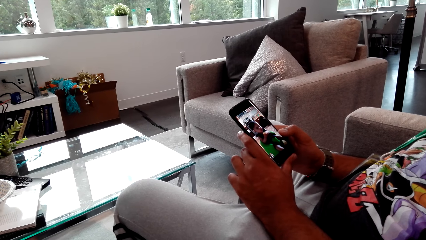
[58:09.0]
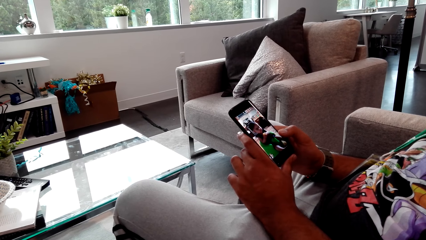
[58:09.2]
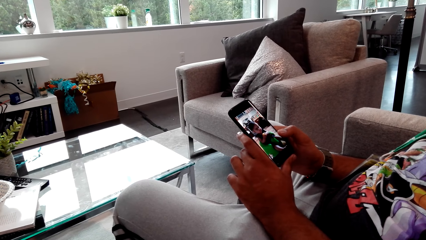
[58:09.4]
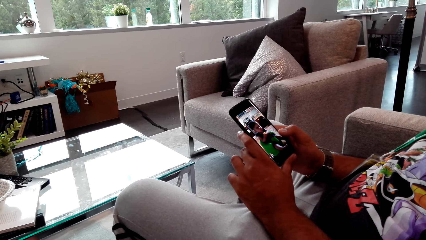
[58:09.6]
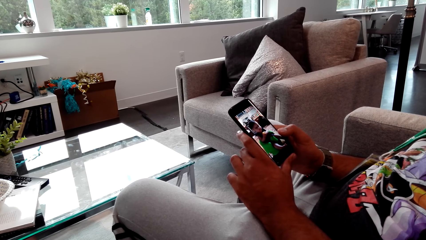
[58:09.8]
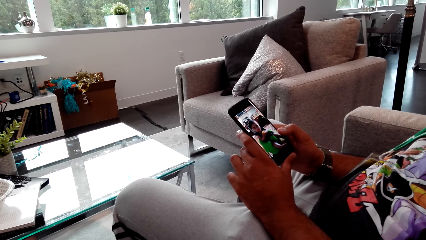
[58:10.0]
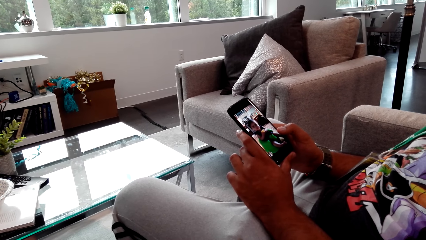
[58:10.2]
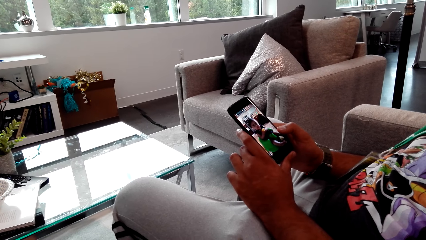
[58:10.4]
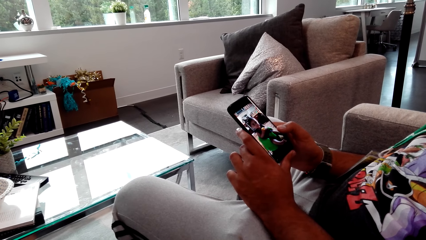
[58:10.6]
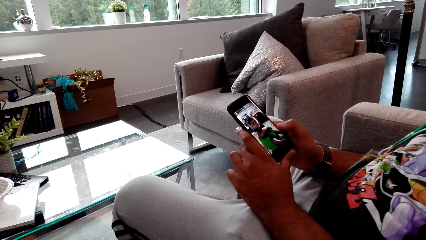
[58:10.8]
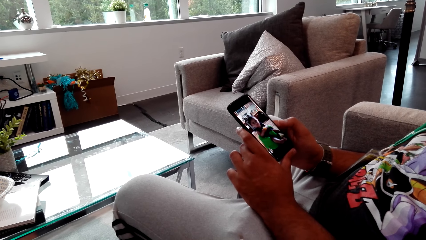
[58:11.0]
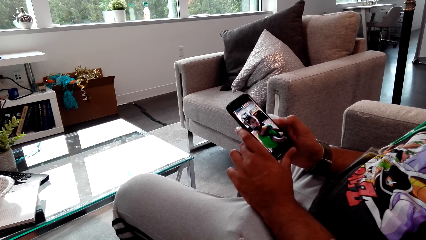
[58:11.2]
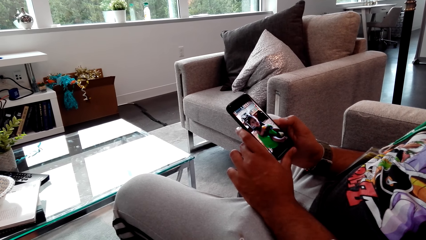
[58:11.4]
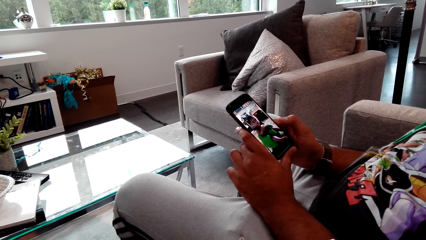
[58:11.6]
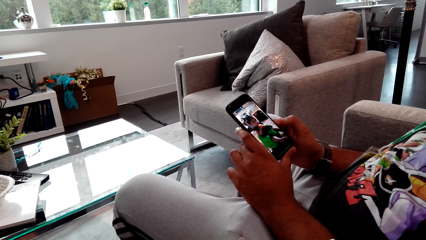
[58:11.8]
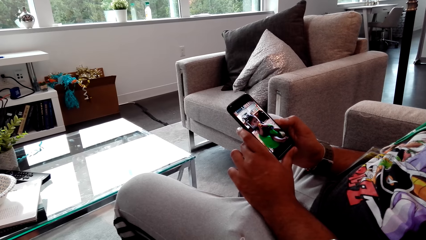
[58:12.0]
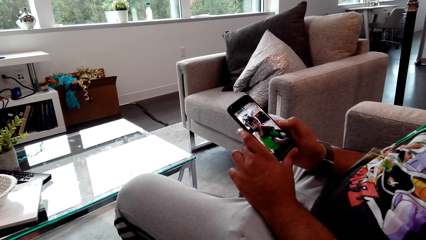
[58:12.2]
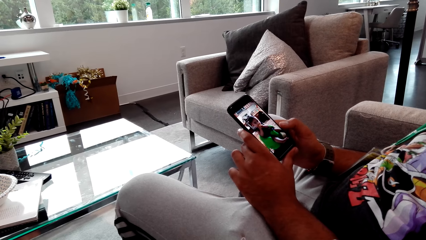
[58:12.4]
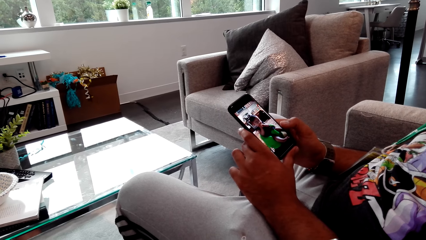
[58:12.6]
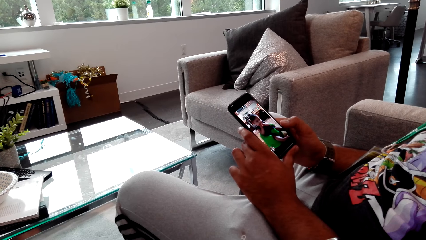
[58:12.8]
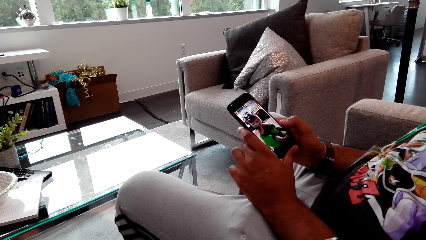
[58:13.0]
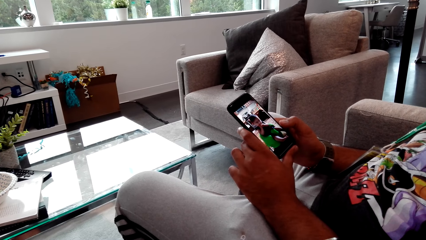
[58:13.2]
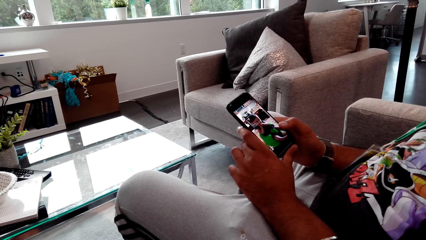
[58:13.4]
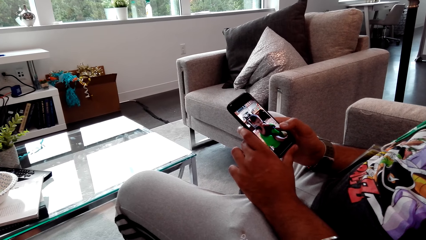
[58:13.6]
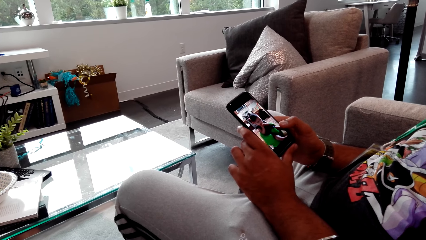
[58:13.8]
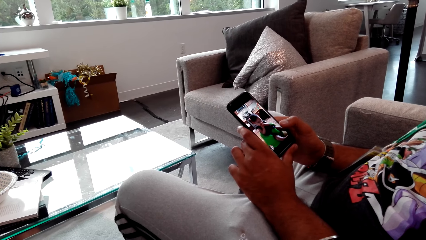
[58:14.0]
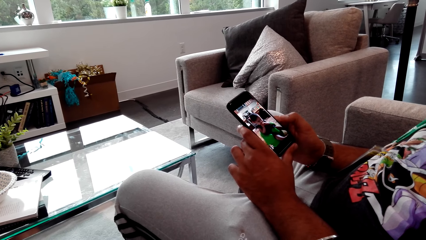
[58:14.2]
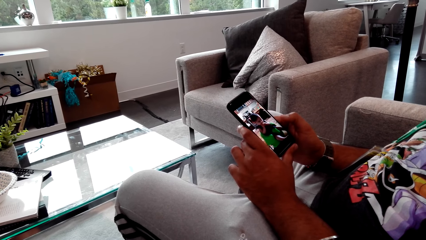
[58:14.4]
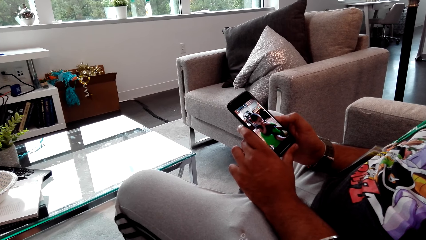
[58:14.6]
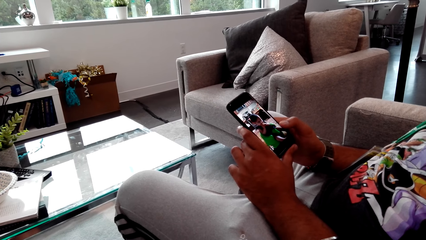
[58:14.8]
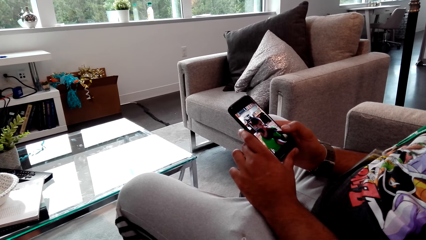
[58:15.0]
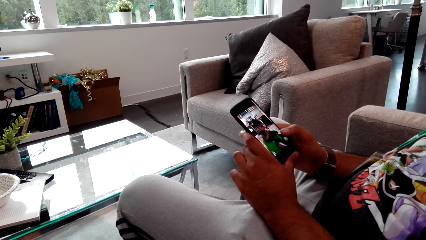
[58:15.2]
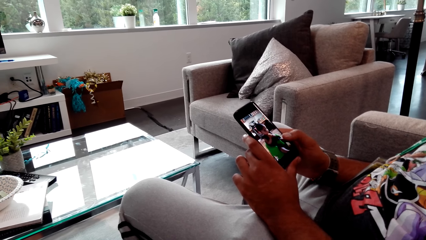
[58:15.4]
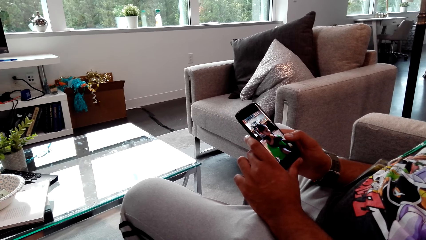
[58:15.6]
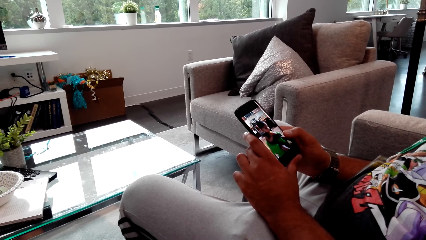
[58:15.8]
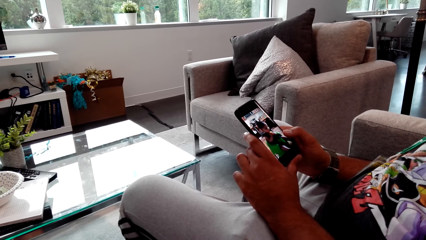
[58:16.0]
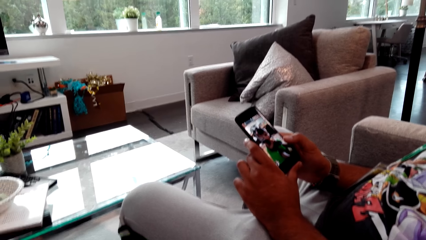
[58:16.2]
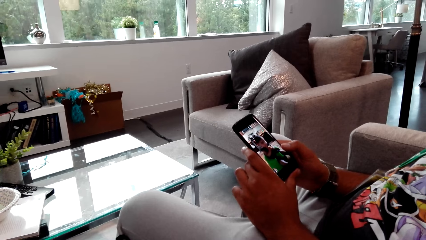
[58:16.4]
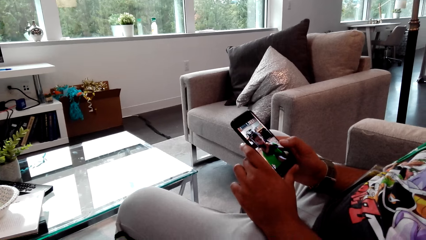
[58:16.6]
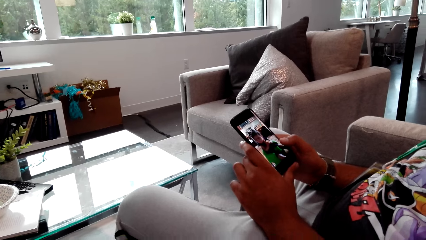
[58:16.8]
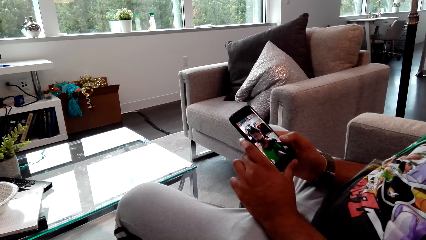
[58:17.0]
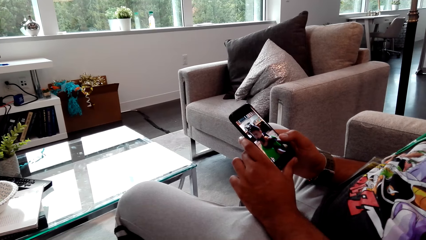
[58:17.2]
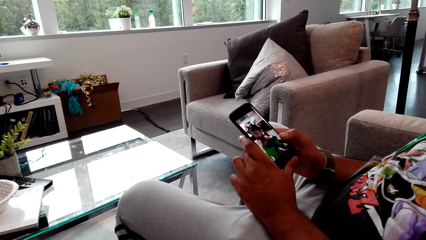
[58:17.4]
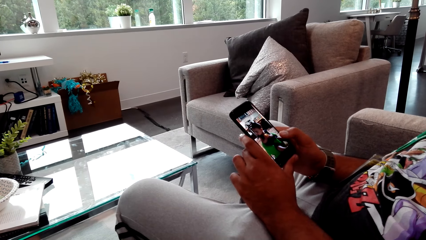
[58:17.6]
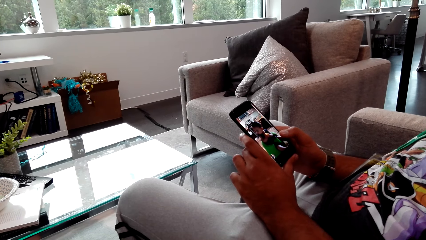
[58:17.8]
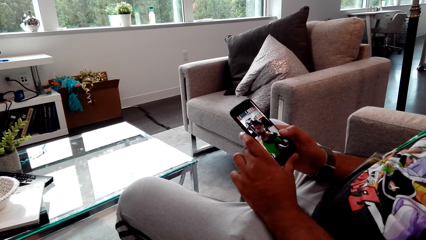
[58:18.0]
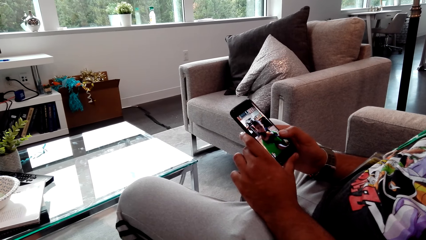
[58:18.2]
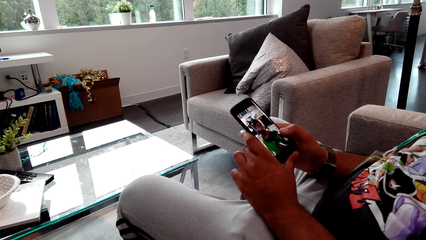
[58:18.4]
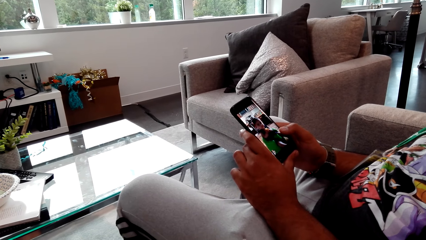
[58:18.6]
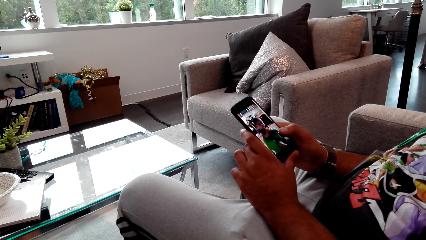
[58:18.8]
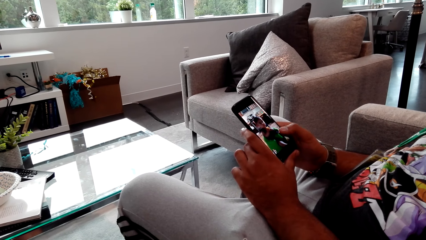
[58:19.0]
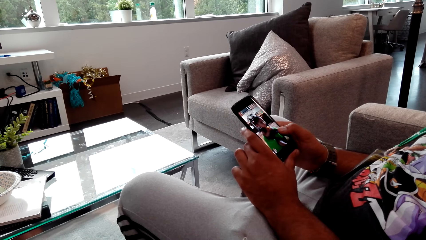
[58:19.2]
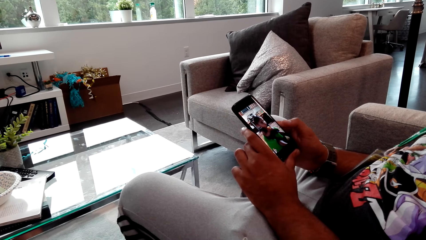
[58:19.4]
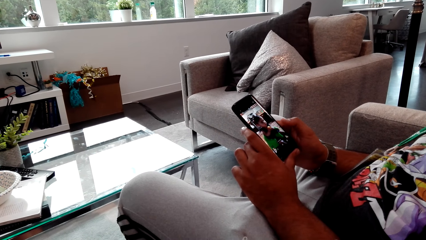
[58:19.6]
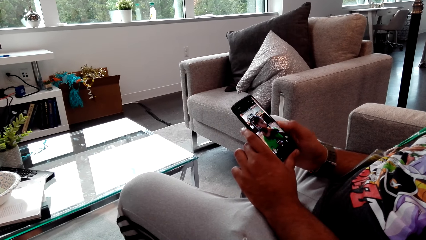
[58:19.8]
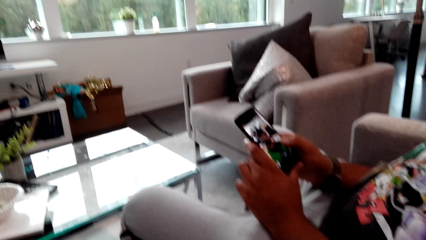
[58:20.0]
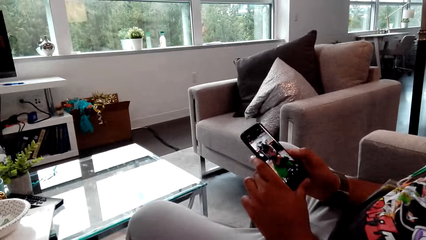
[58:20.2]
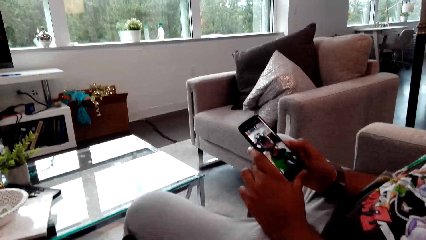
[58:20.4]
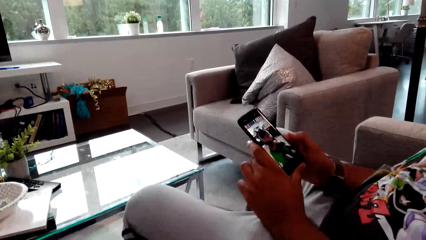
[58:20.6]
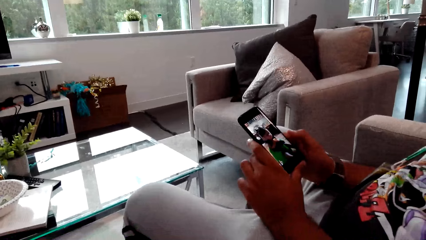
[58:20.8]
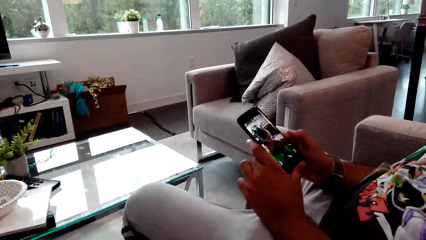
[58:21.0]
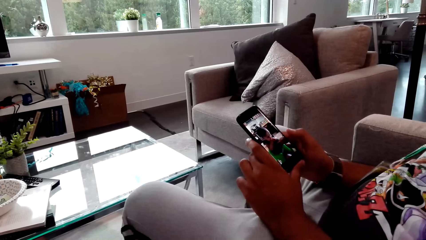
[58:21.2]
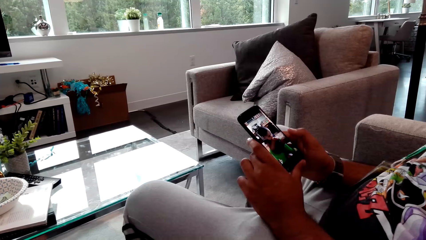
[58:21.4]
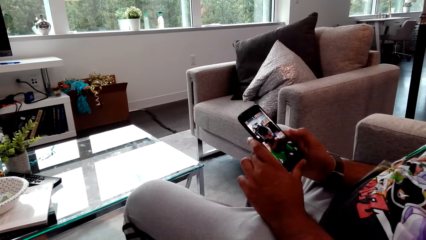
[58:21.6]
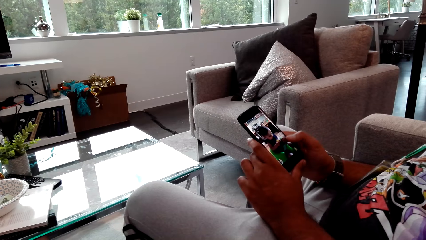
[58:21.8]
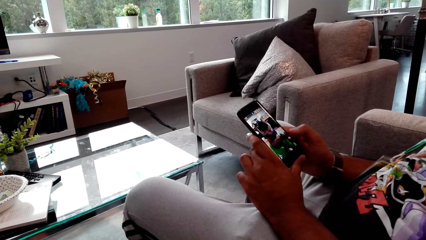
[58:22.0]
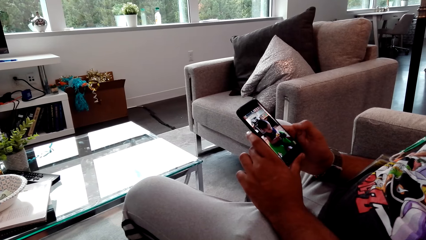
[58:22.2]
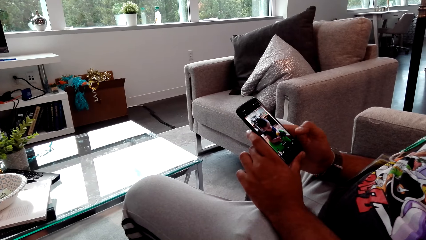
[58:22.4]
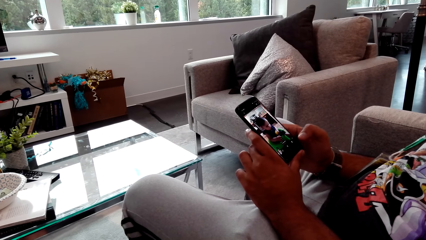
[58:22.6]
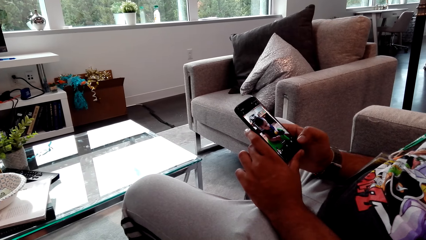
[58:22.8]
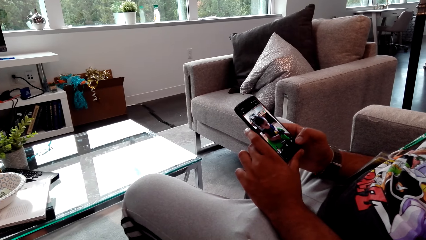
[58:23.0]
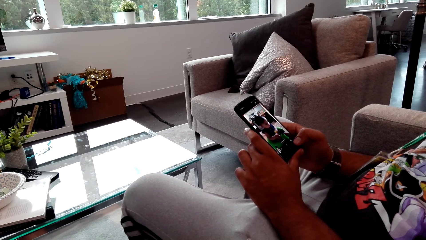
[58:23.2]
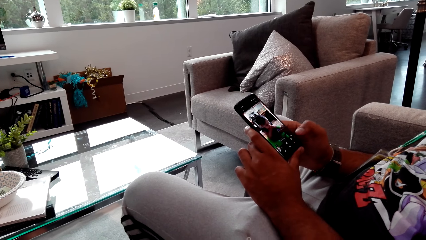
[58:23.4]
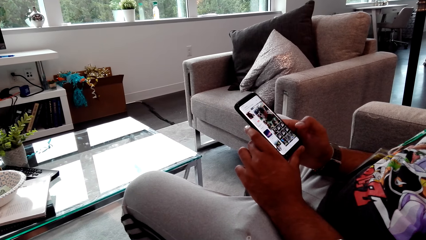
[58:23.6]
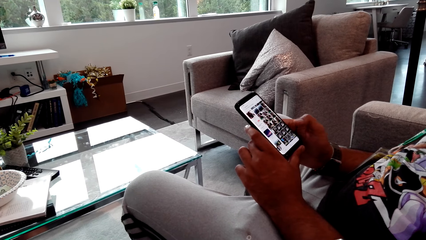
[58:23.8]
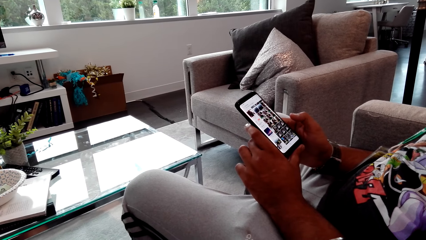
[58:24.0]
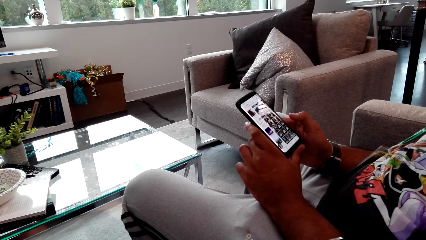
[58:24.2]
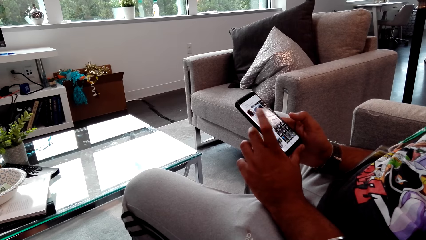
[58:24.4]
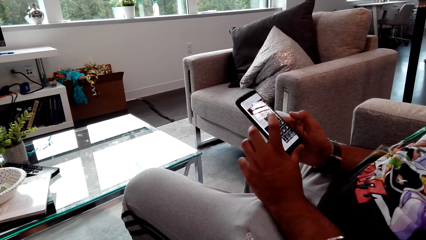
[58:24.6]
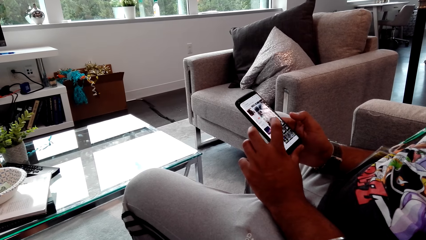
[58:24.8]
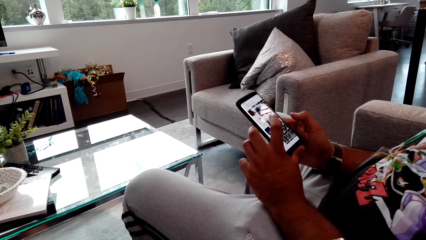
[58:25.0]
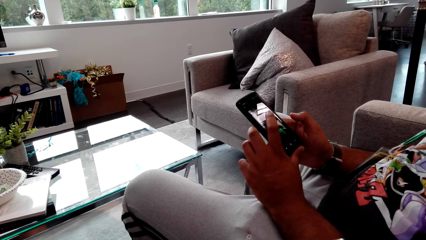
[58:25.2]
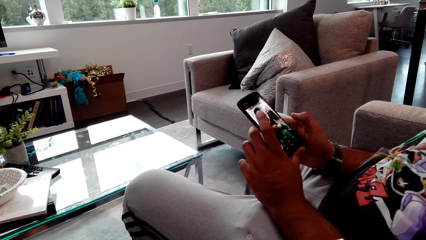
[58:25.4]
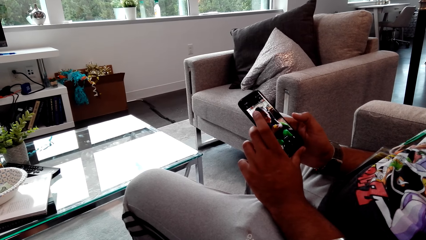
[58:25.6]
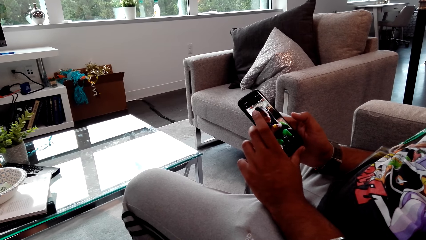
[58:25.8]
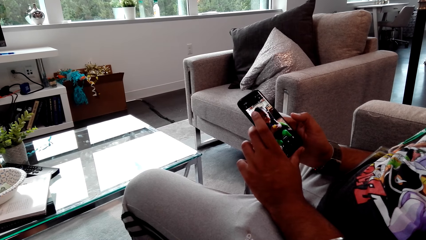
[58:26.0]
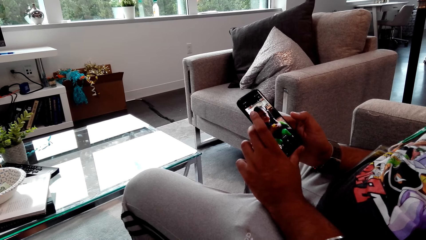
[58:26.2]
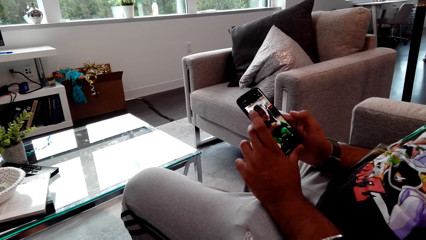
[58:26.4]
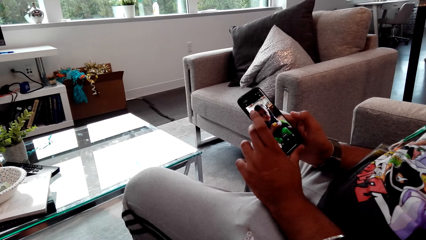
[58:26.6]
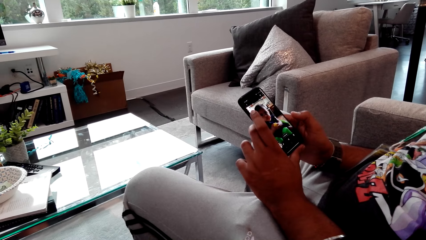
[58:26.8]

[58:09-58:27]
A person talks to the camera wearer. The person taps at the video in the phone. The person browses the phone. The person taps at the video in the phone with his left hand.
